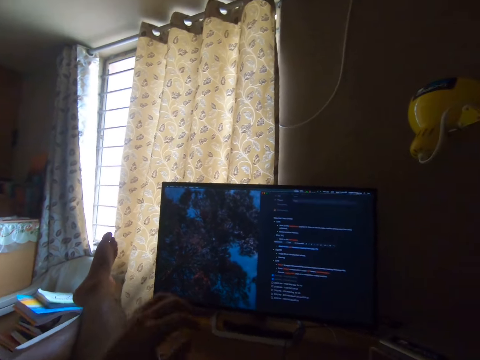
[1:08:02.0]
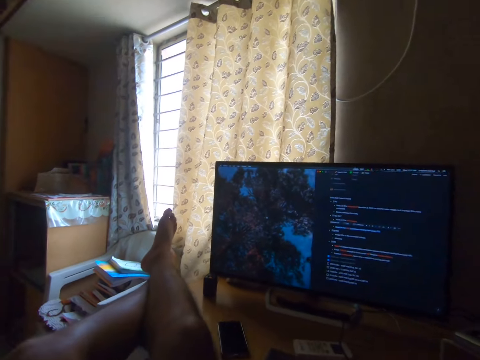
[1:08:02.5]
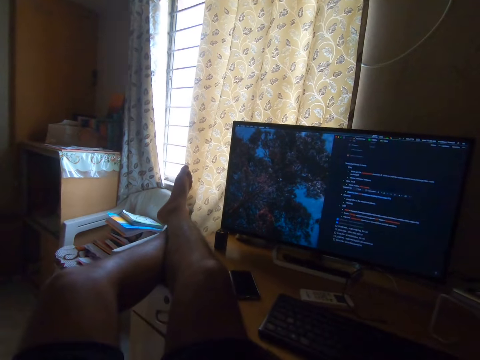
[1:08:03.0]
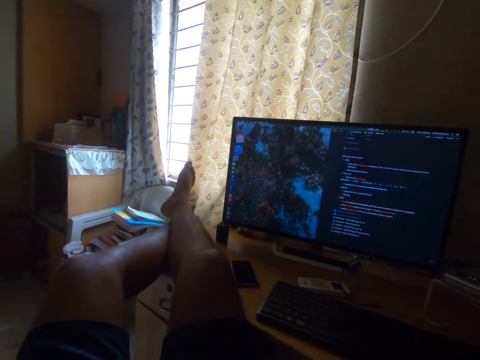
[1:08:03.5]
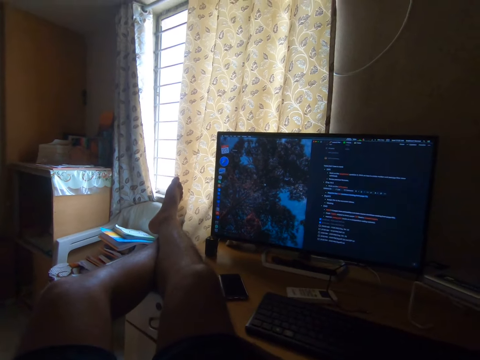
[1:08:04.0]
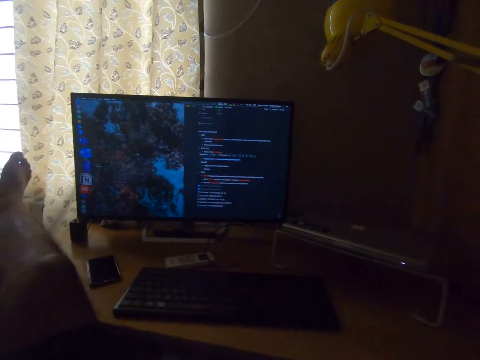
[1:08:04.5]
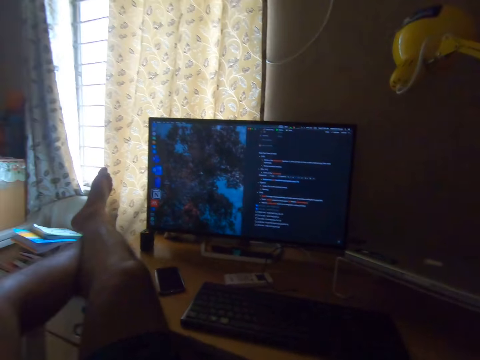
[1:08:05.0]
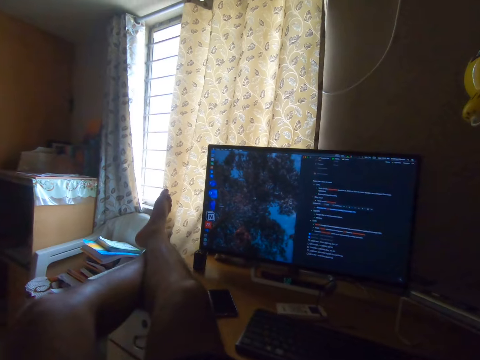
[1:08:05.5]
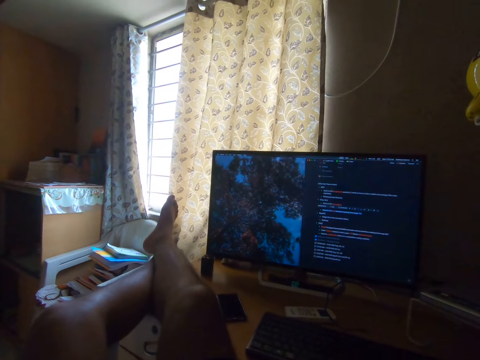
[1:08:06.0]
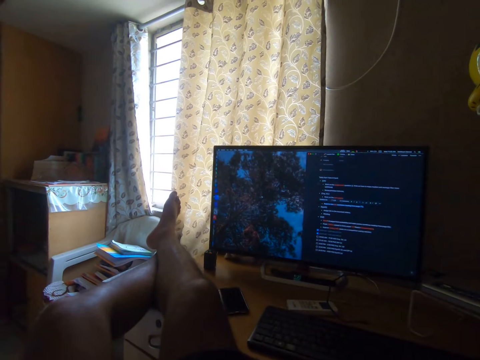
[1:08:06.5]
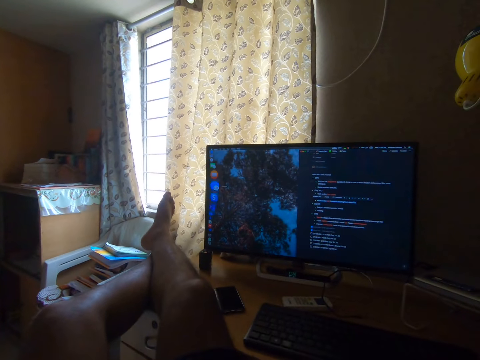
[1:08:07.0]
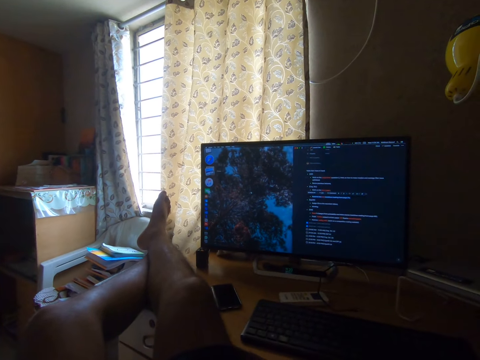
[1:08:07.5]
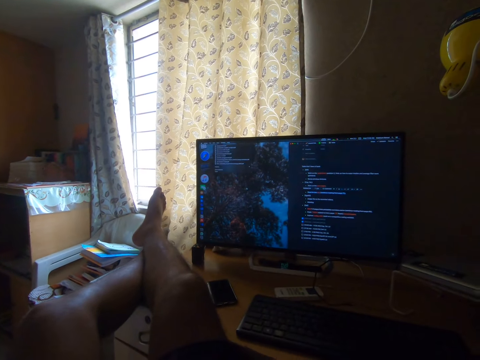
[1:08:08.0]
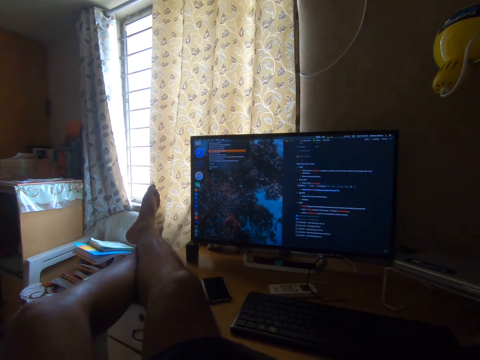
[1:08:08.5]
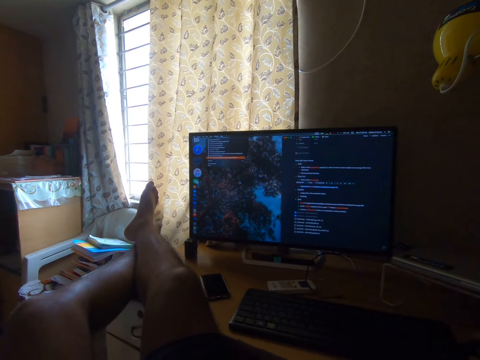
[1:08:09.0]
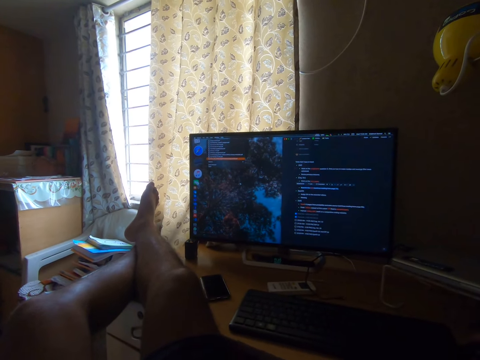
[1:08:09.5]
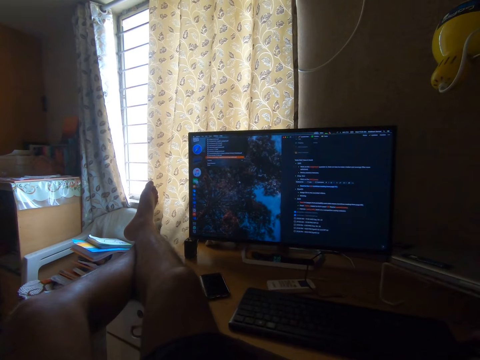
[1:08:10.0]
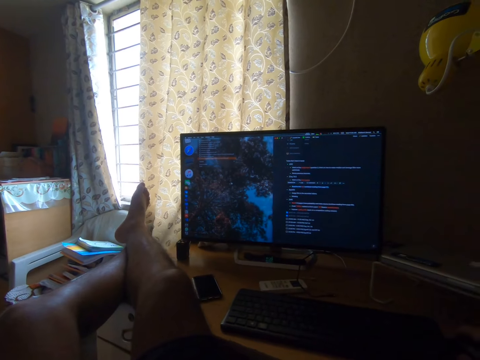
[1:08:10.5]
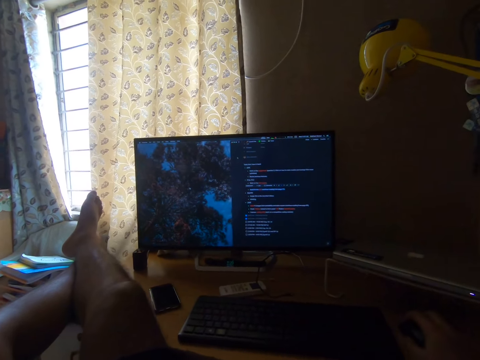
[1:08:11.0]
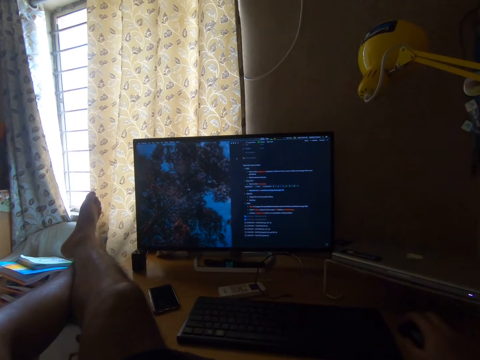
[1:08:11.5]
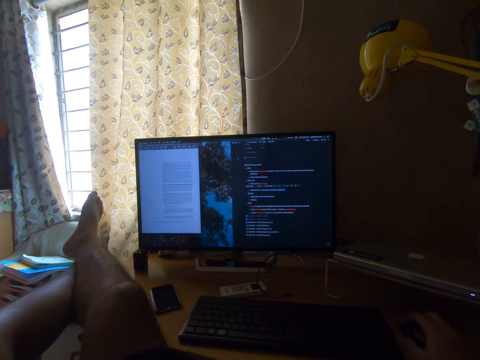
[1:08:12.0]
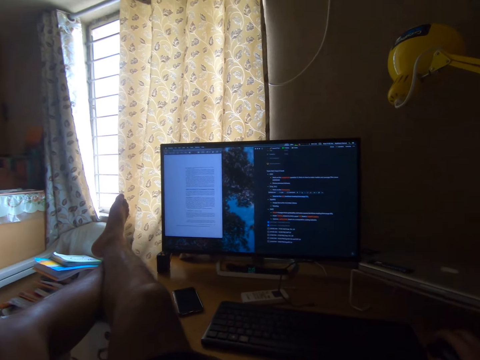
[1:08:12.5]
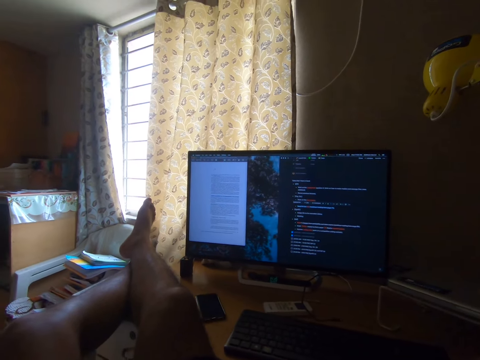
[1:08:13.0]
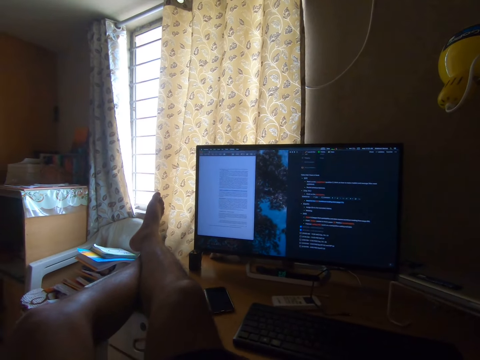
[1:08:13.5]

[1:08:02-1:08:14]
The camera wearer lifts up their left hand. They read out the texts on the computer monitor. They click a mouse with their right hand.

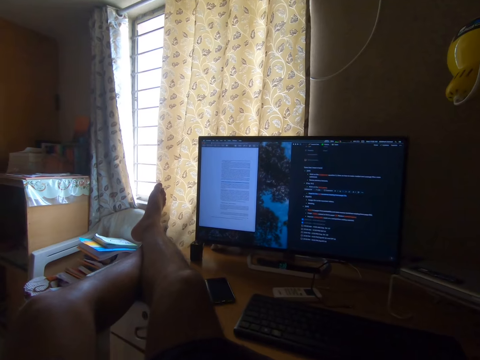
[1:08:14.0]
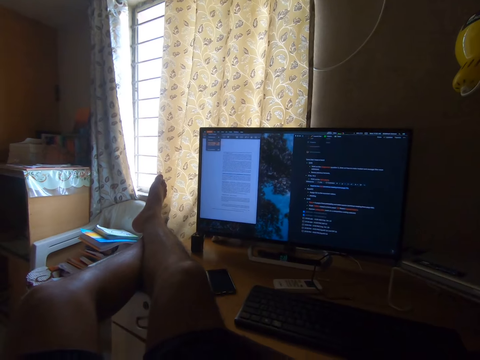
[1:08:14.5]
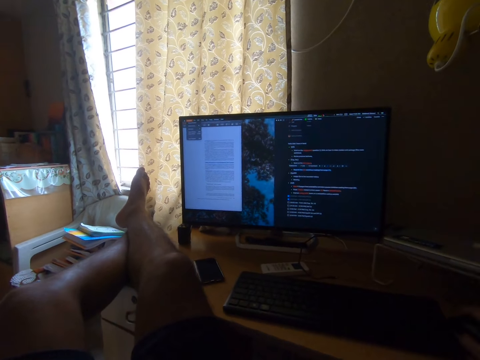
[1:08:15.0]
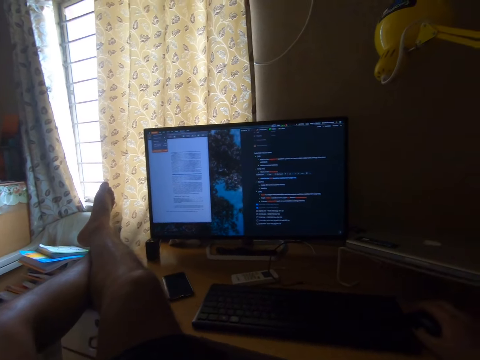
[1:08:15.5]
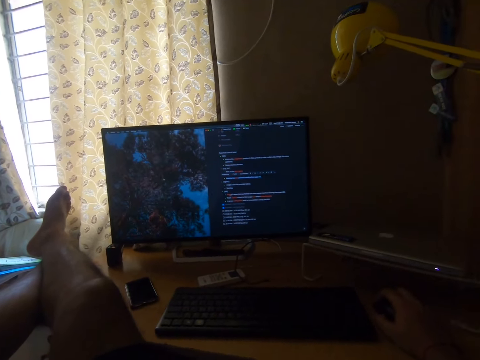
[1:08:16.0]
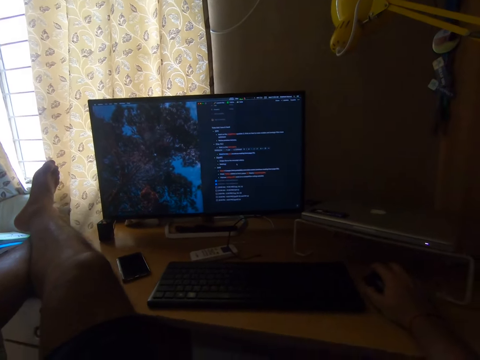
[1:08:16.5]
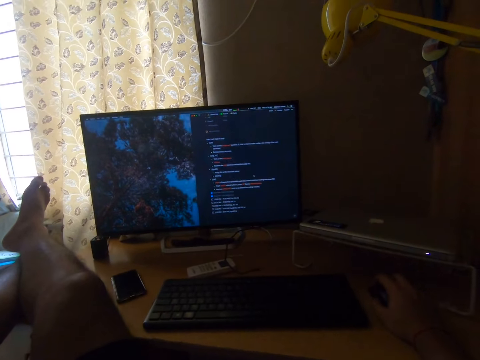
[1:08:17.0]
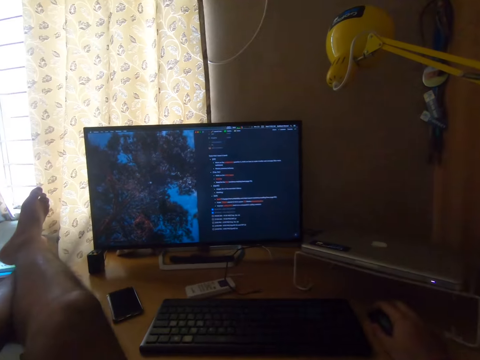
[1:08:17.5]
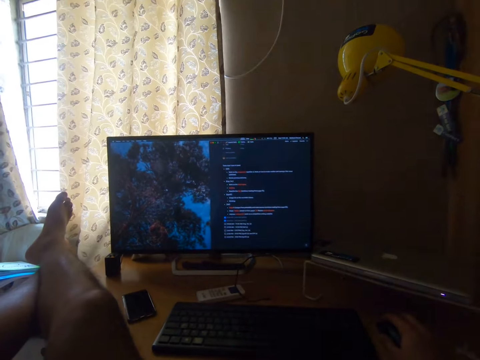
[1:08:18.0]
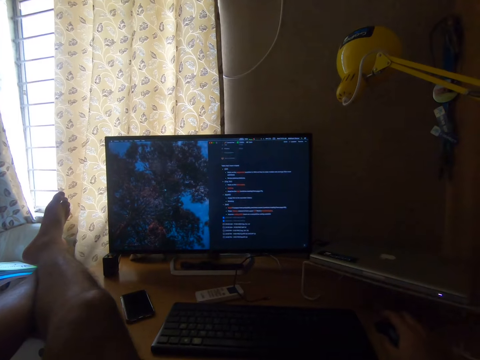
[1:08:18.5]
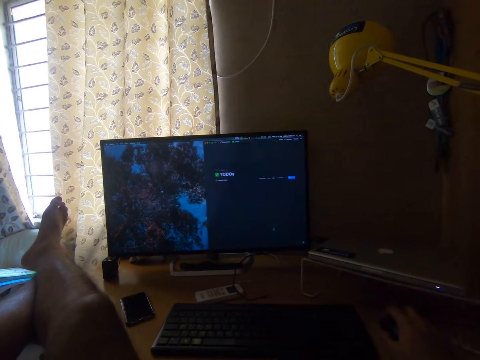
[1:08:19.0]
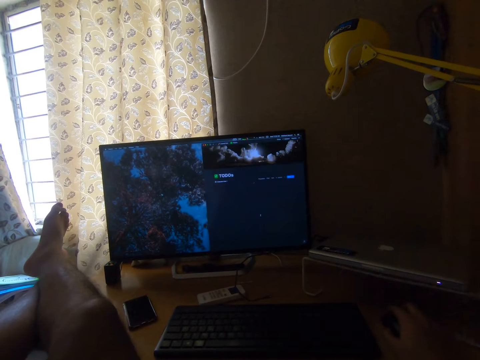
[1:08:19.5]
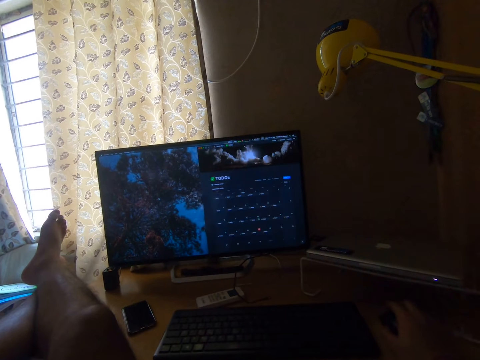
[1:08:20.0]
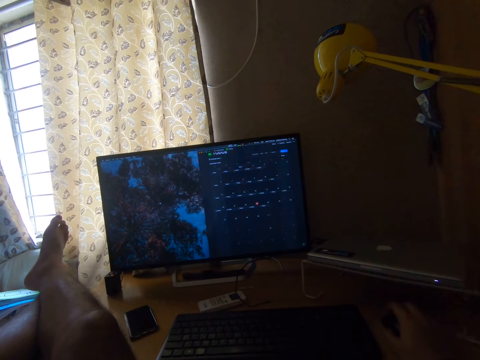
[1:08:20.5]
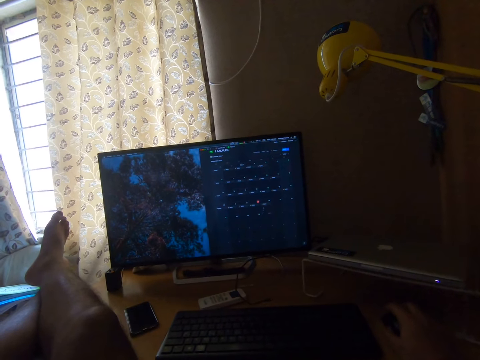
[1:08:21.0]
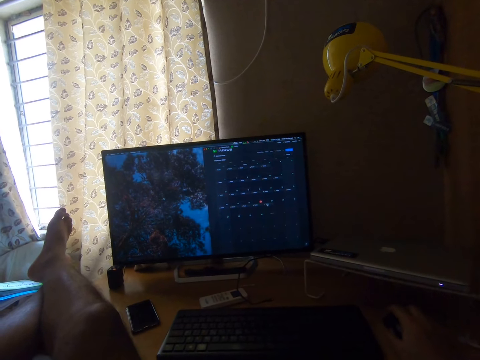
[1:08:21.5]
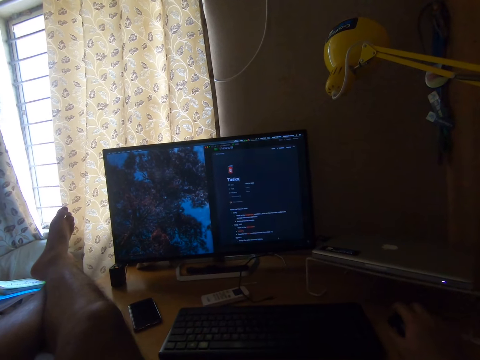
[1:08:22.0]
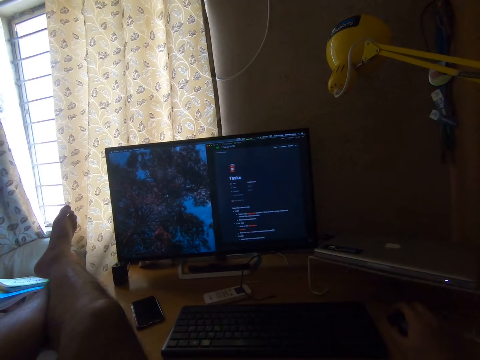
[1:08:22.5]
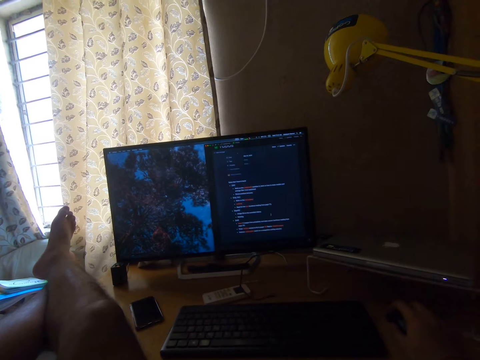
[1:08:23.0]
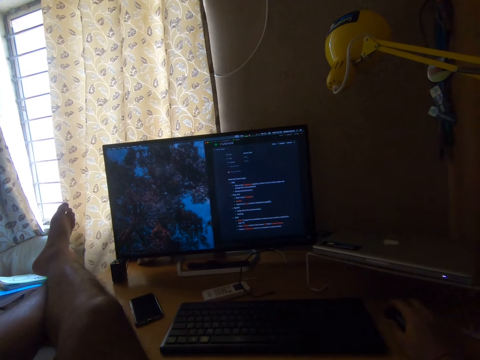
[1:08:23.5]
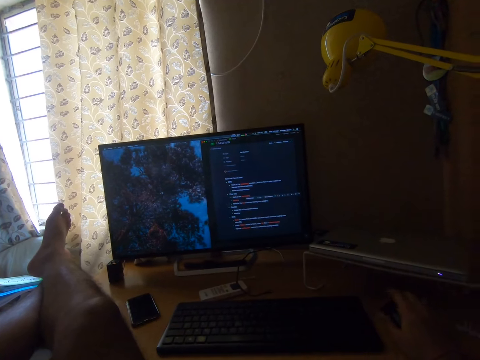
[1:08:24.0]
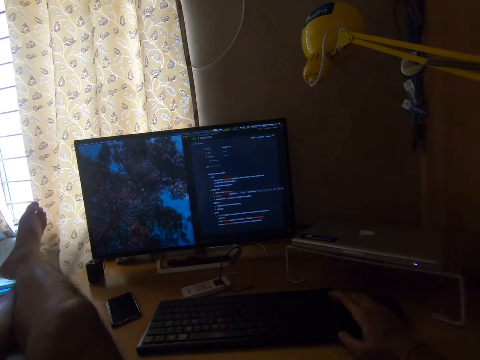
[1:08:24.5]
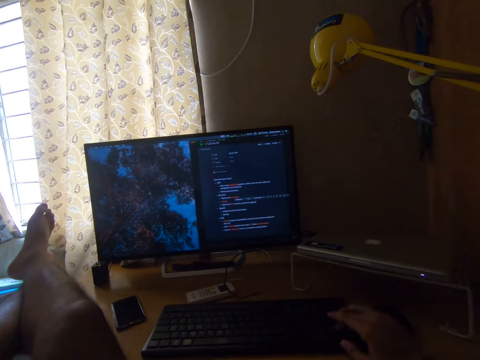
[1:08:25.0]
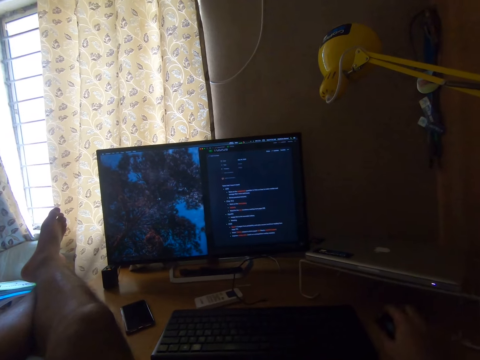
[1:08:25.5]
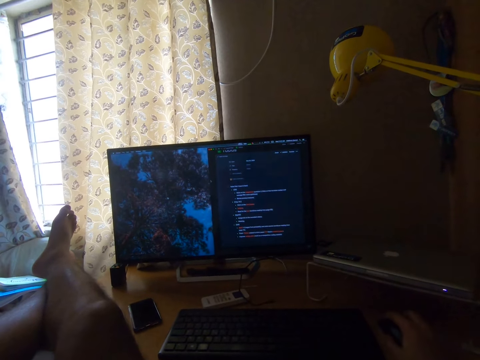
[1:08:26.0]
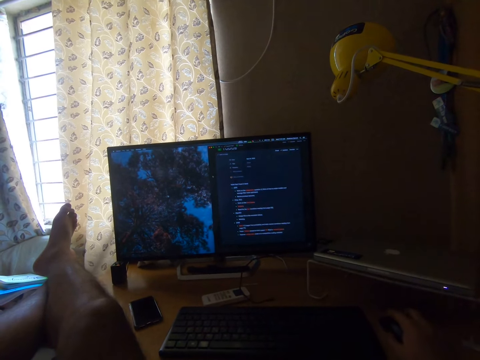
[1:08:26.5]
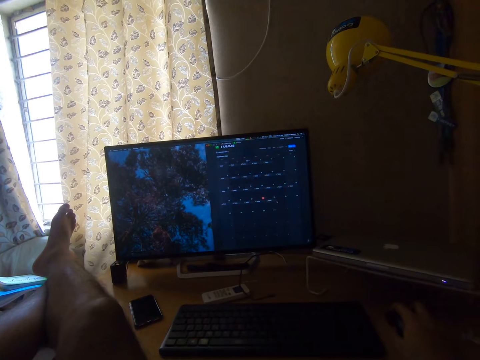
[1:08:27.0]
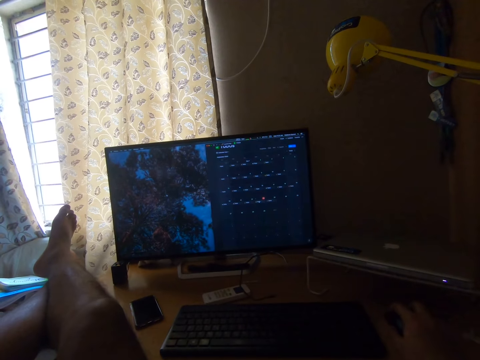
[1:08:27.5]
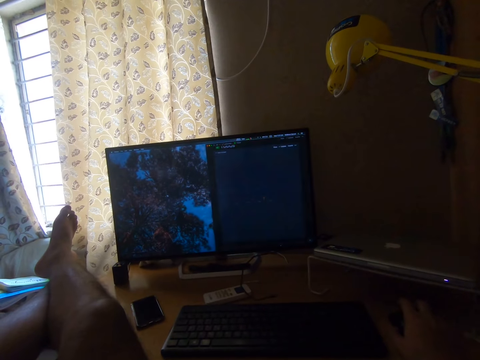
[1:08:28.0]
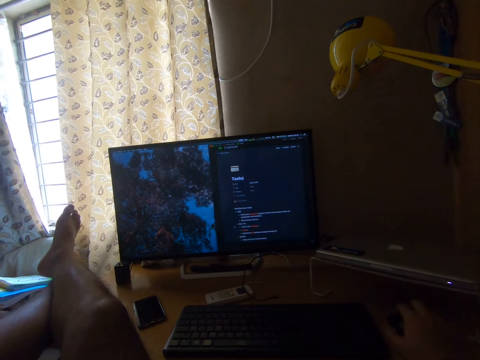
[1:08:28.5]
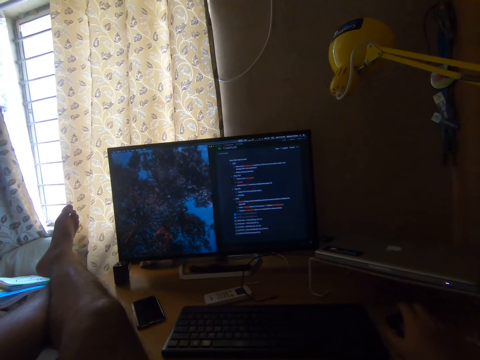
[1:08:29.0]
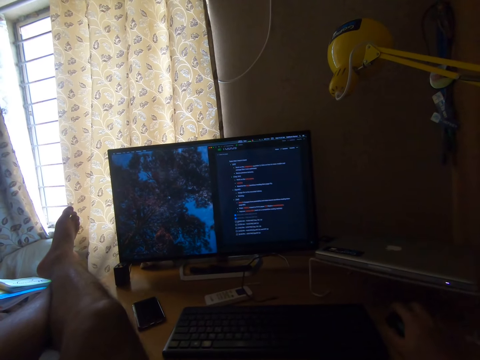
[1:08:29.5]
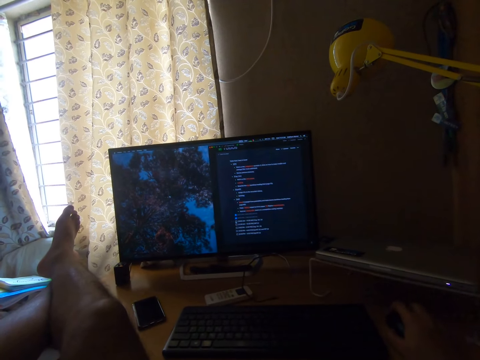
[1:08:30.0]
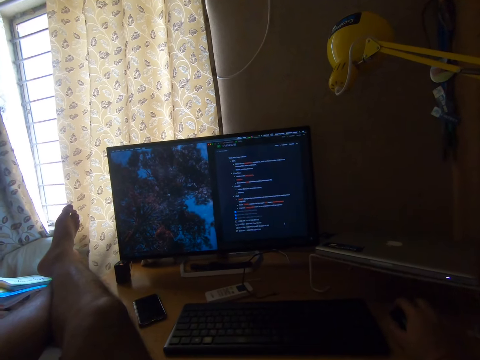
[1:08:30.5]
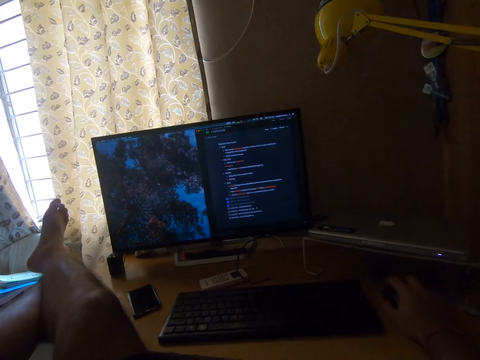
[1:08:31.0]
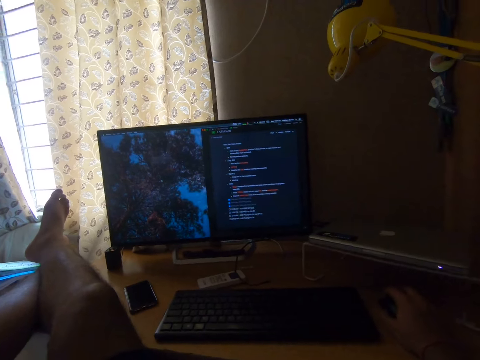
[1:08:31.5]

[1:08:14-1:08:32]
The camera wearer looks at the monitor. He clicks a mouse with his right hand. He moves his left hand in the air. He looks at the monitor. He clicks the mouse with his right hand. He presses the keyboard with his right hand. He clicks the mouse with his right hand.
